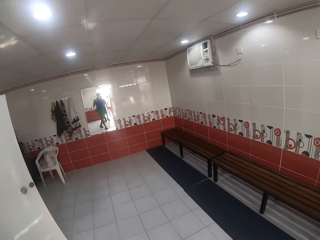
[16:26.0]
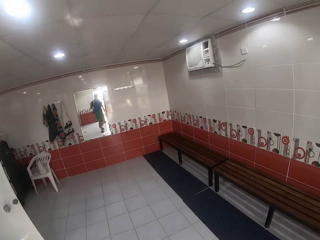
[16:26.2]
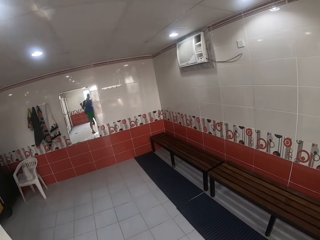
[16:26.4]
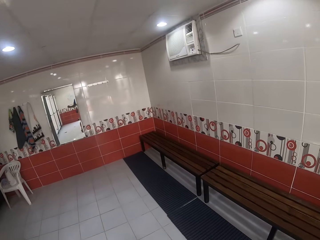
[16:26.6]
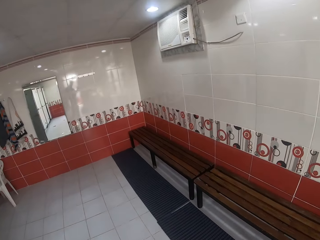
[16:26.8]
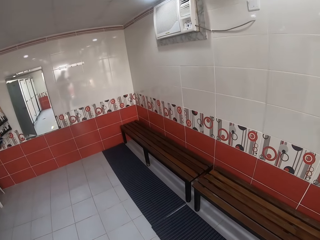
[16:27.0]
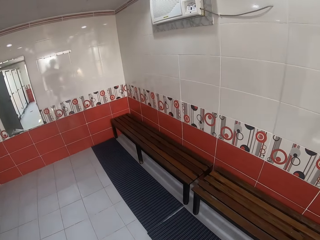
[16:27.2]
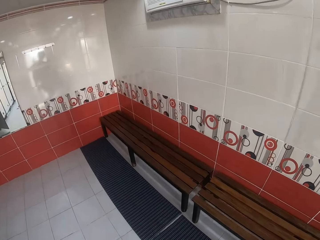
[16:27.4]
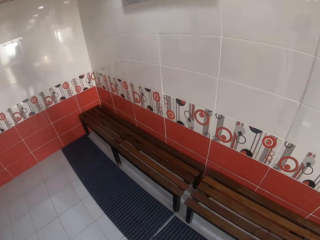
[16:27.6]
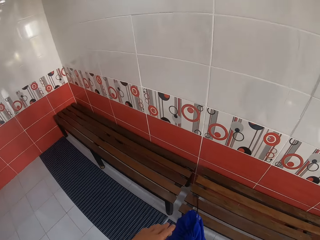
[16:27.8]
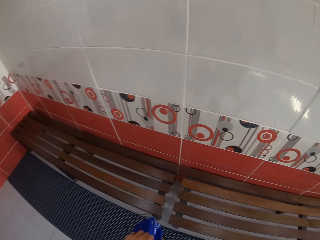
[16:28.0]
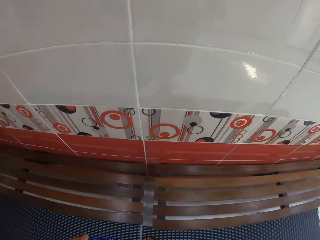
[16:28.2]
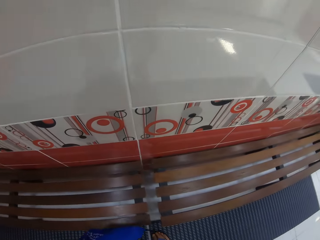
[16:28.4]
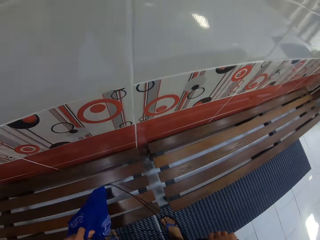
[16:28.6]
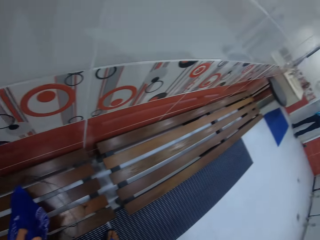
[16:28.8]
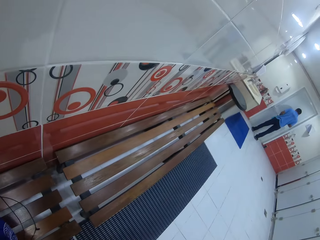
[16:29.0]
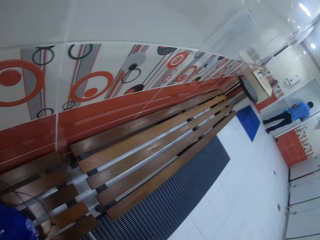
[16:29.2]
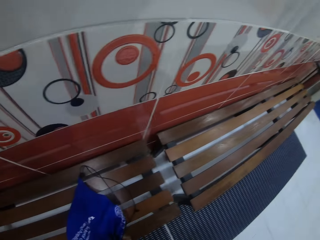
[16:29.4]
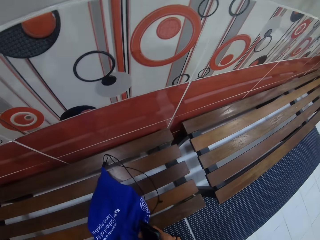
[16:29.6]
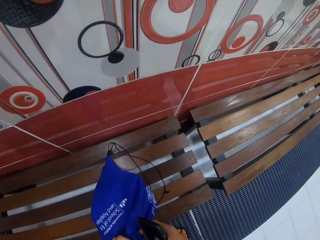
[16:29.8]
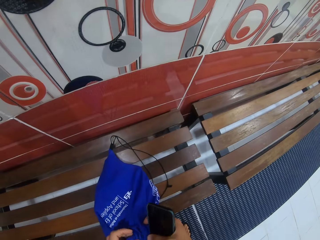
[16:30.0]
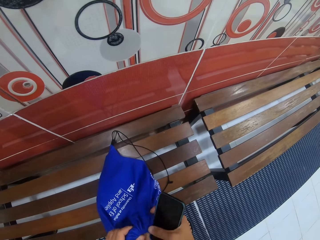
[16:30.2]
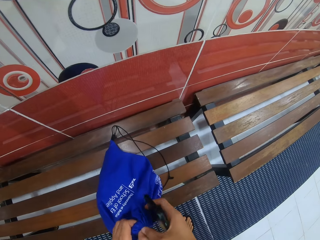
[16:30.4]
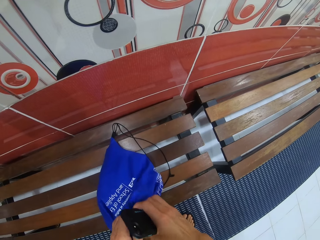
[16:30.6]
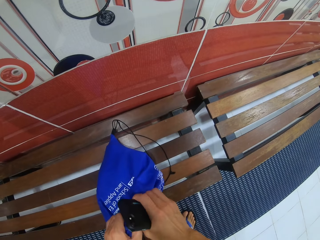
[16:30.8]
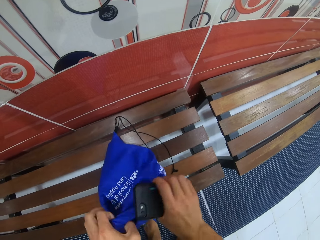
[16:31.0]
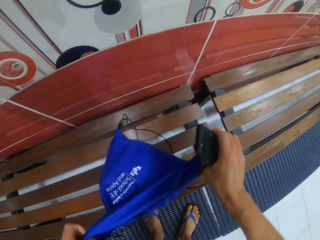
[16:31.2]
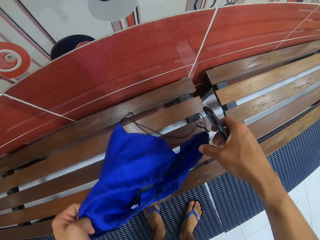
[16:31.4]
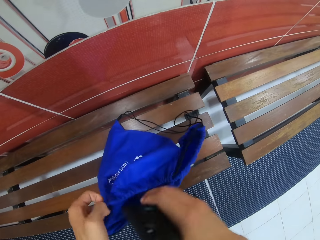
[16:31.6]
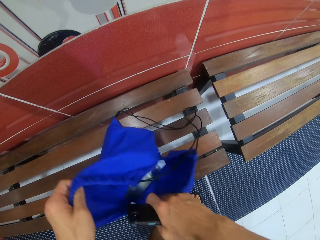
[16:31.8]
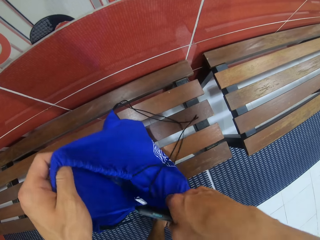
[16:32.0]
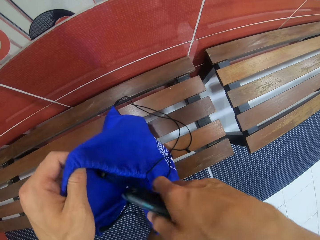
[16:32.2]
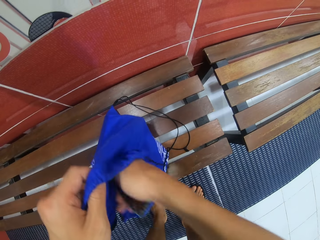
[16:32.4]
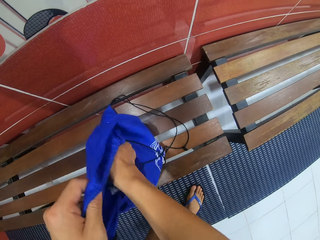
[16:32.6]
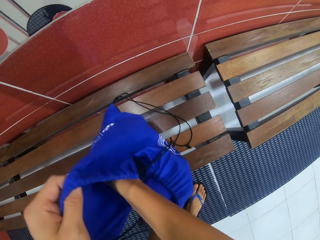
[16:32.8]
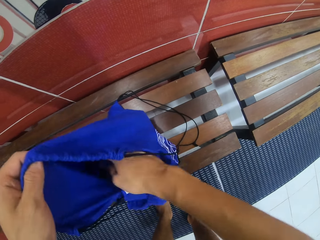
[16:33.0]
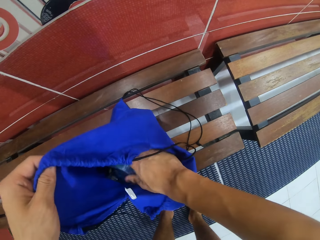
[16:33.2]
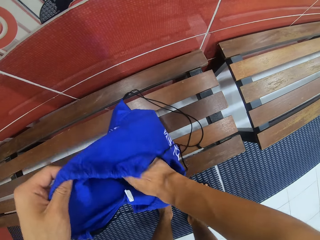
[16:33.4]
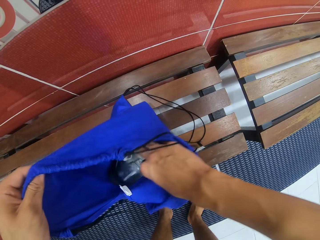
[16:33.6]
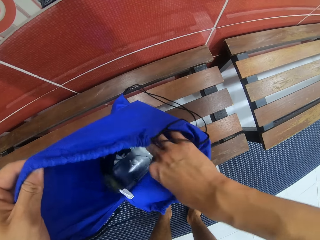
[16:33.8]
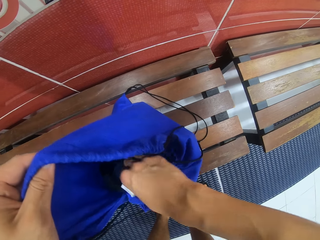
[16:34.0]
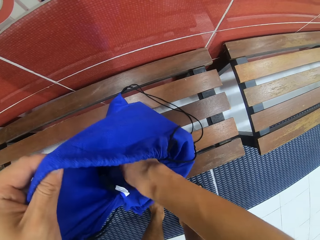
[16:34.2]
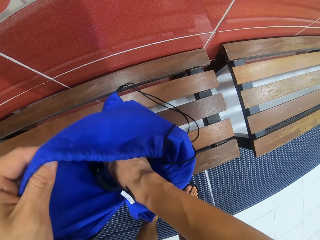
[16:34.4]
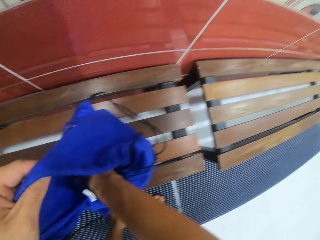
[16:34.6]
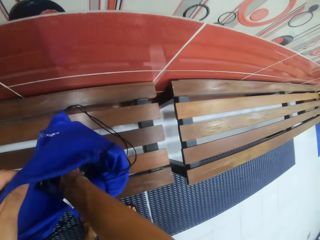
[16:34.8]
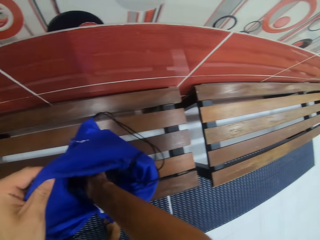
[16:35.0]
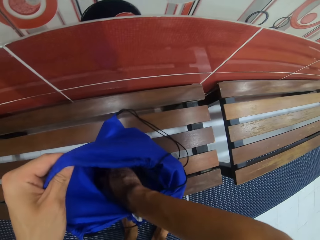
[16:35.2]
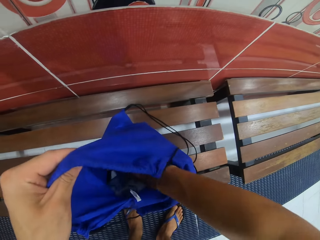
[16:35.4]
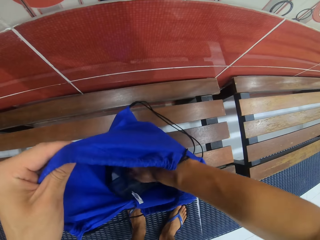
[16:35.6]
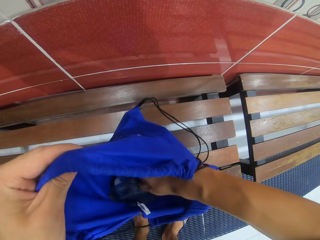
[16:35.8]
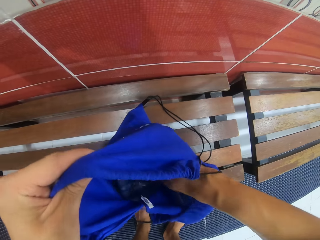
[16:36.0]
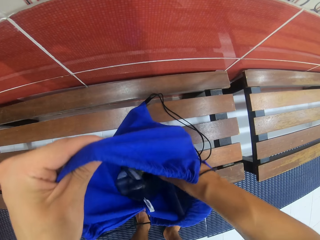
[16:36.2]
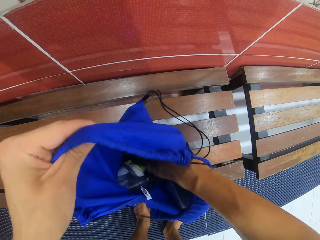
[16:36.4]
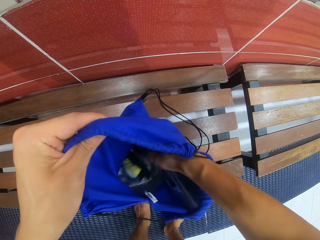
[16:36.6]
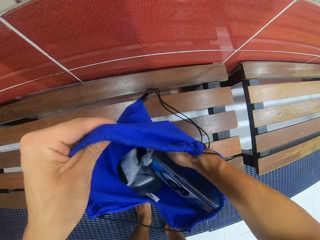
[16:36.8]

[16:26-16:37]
The camera wearer removes the bag. They put the bag on the bench. They open the bag. They put the phone in the bag.

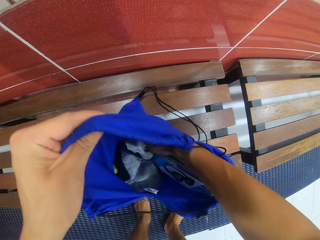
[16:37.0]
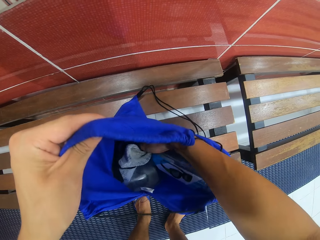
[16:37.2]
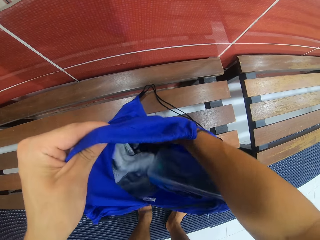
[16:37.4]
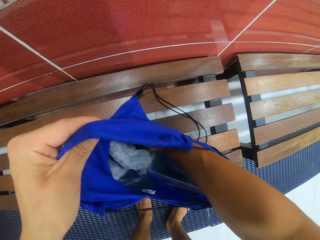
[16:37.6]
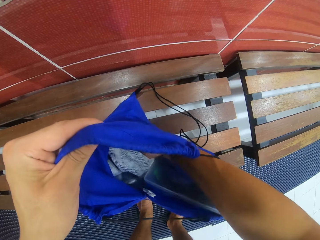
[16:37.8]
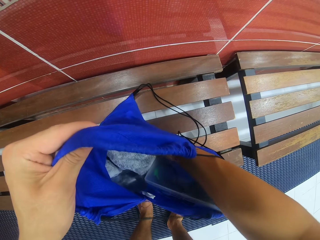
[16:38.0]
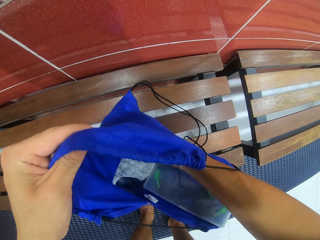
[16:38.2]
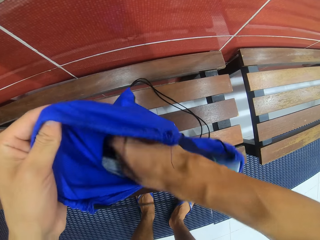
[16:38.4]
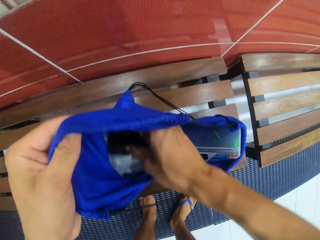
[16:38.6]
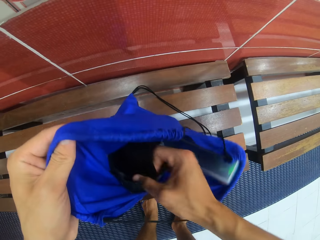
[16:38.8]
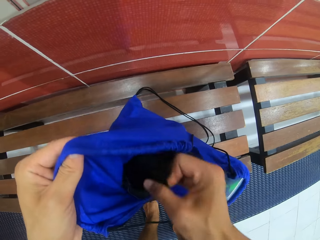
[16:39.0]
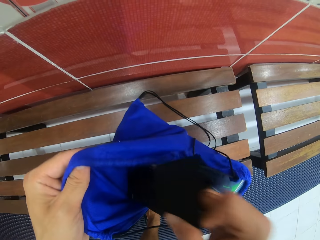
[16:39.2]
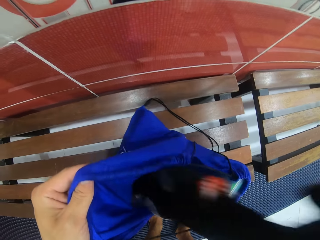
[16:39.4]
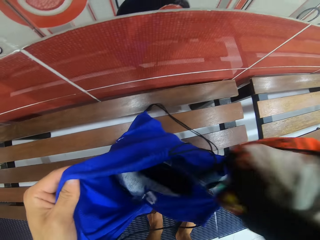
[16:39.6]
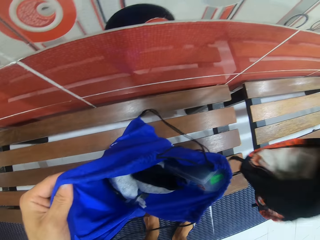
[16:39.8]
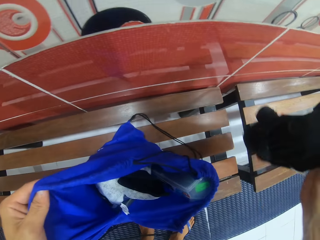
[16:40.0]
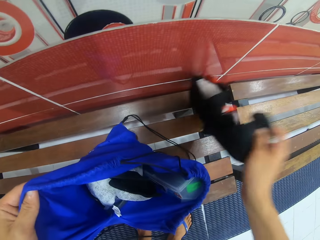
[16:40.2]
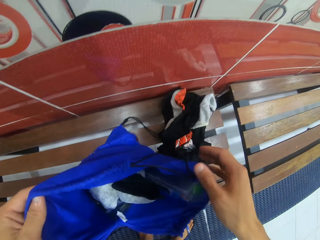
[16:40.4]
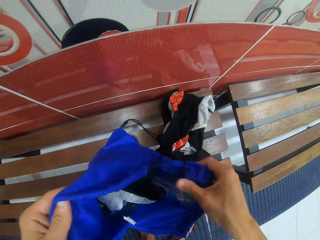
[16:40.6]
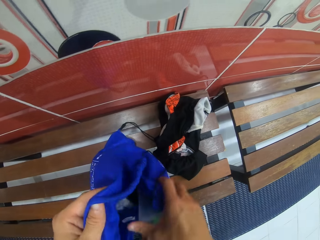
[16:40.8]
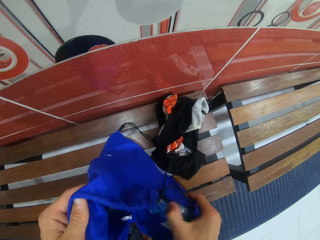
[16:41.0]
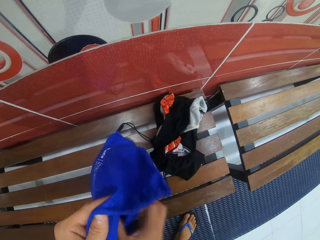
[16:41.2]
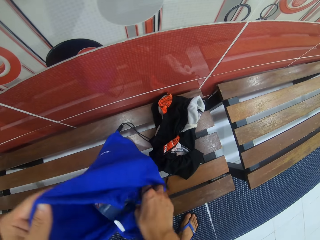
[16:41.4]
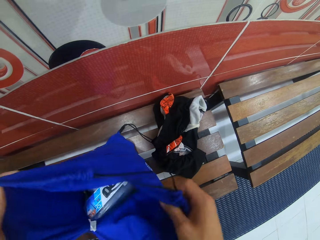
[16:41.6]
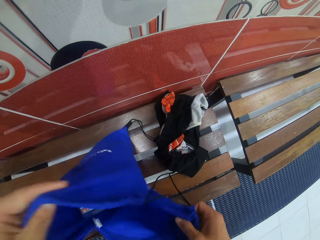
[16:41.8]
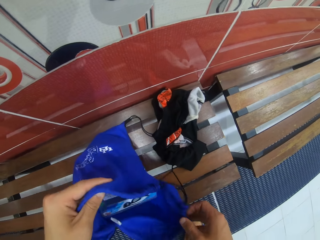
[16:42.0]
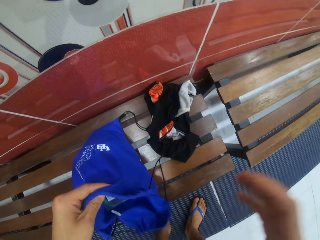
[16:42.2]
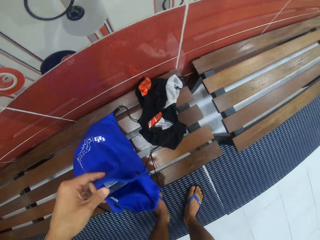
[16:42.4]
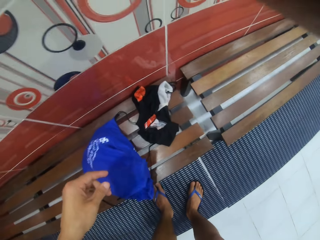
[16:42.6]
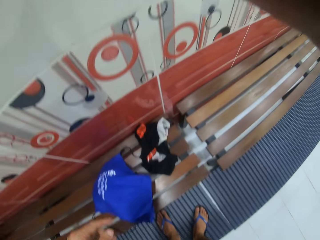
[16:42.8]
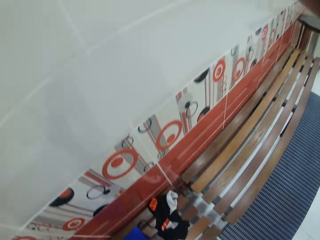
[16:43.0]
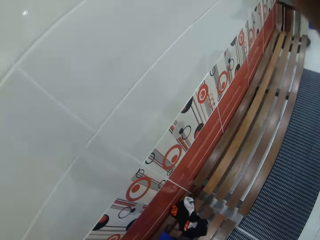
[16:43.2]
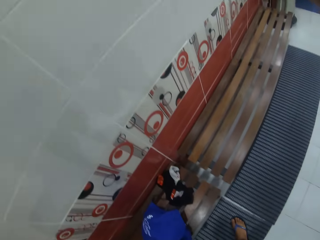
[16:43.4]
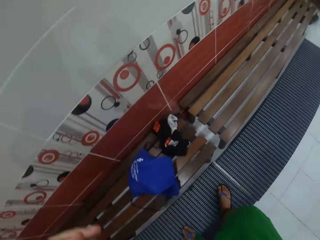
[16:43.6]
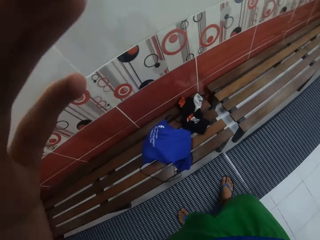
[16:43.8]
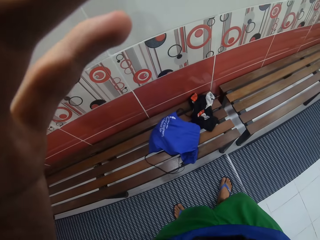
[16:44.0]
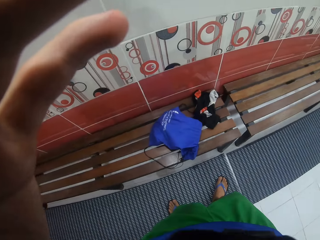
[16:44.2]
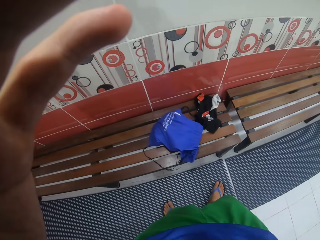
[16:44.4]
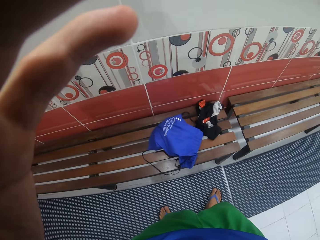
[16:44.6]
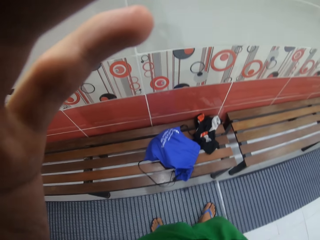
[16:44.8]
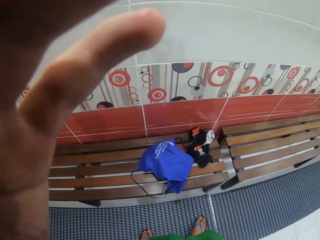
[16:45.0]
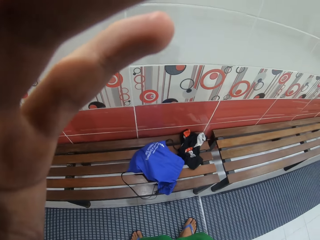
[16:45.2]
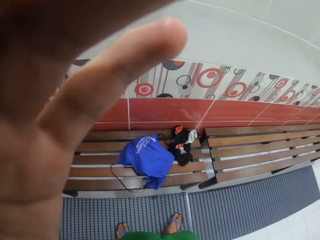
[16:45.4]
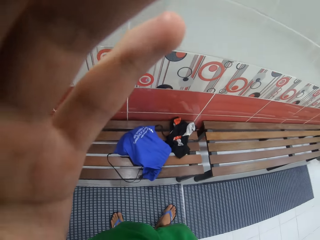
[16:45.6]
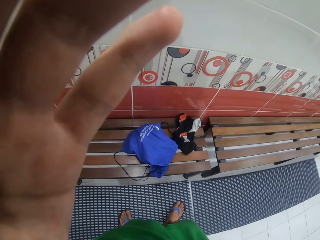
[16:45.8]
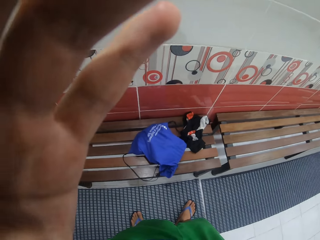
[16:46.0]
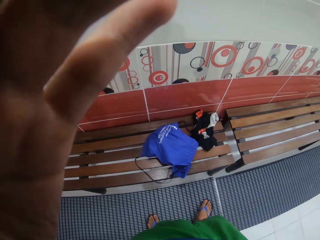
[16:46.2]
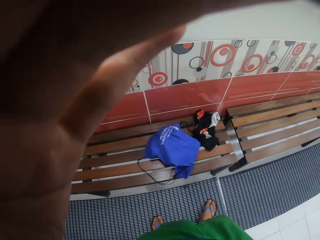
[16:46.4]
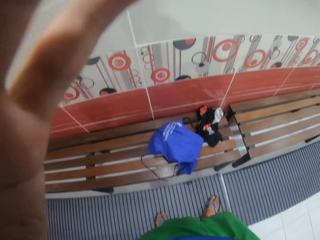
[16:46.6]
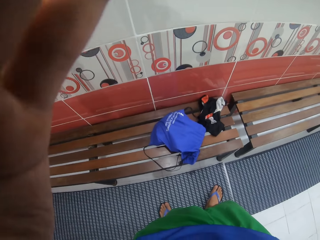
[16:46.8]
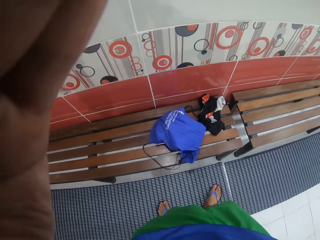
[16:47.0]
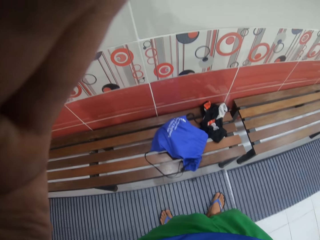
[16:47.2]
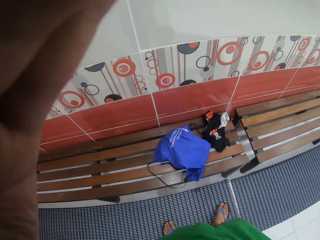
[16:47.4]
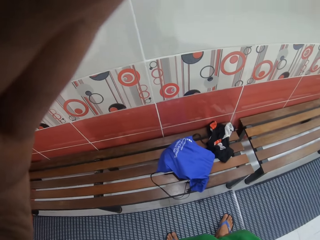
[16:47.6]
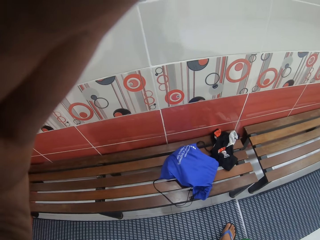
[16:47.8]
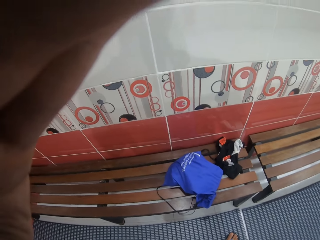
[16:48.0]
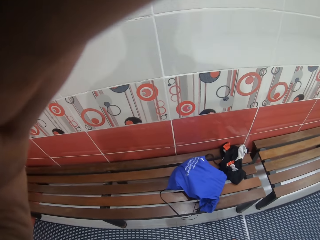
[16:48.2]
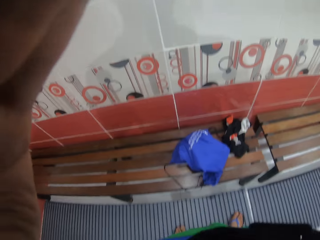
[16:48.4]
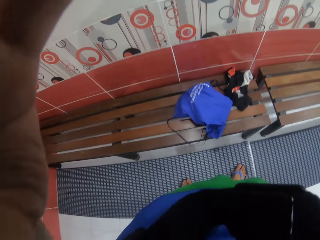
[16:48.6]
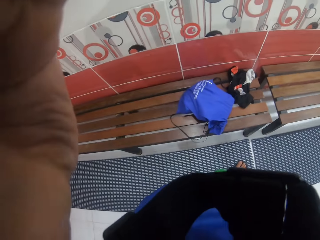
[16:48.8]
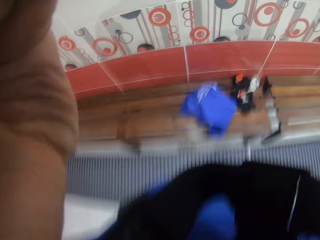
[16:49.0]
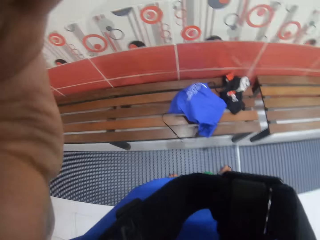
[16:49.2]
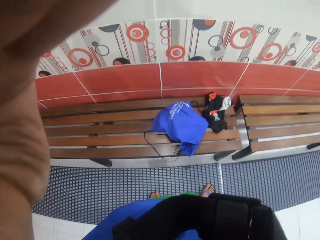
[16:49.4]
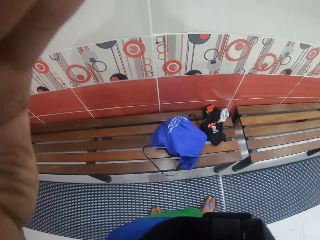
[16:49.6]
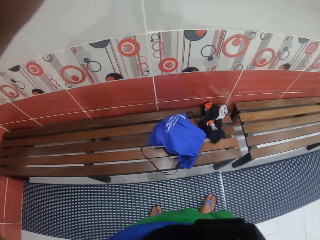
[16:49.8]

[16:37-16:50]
The camera wearer removes a cloth from the bag. They throw something on the bench. They adjust the camera.
